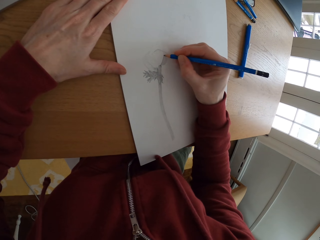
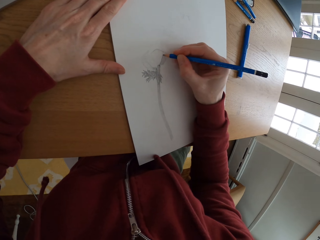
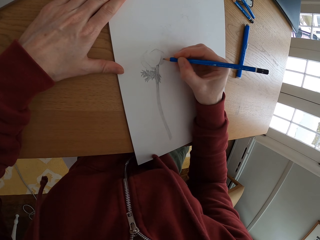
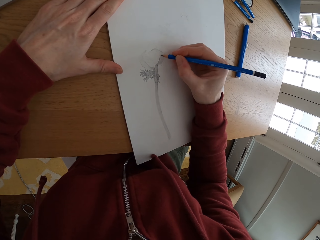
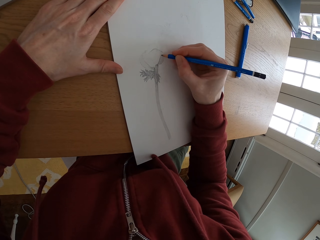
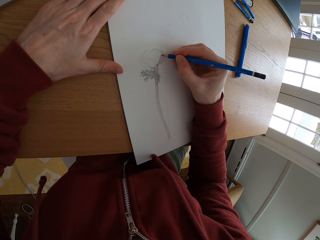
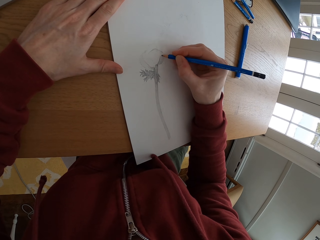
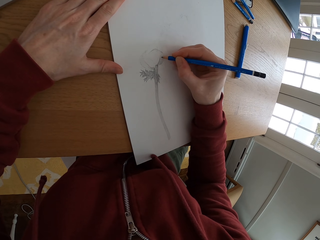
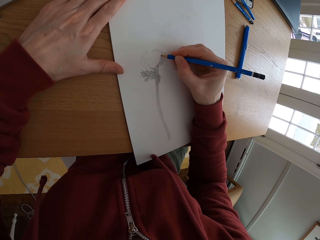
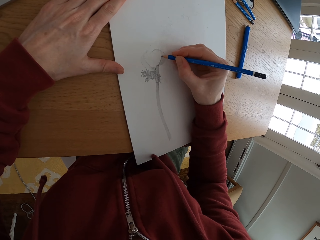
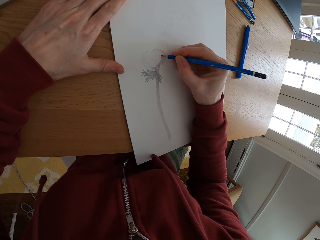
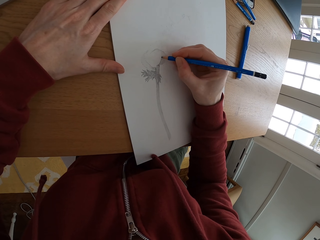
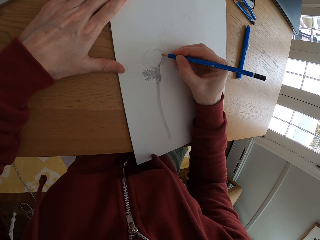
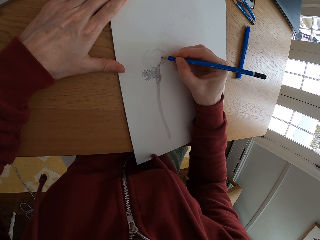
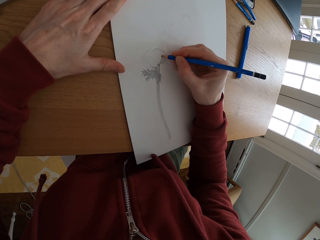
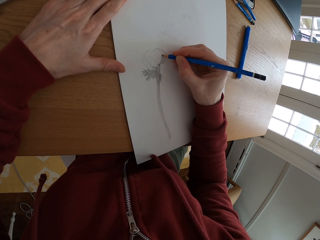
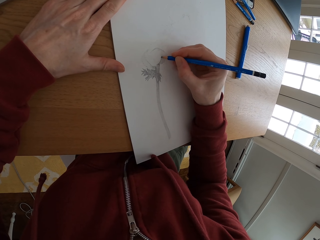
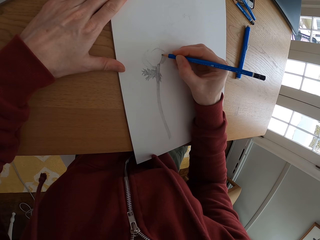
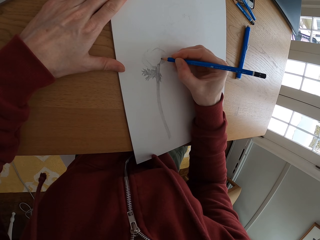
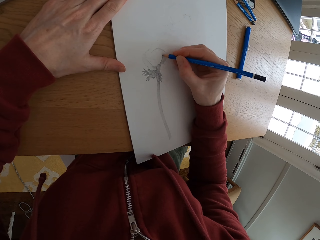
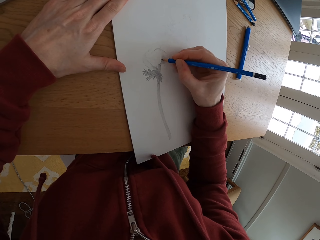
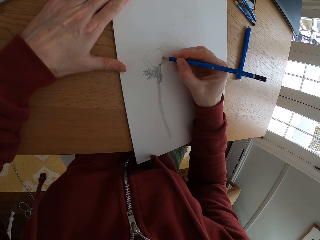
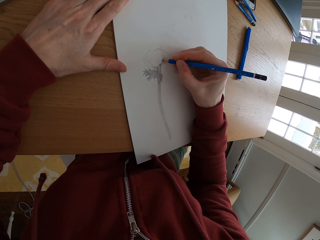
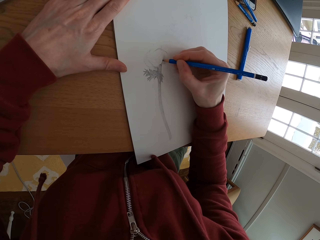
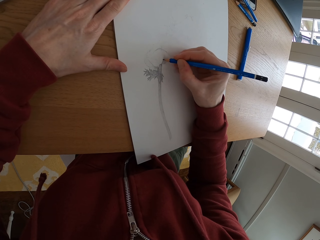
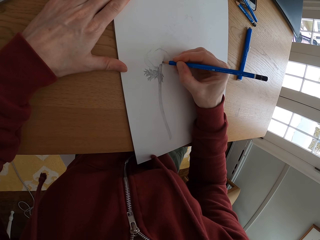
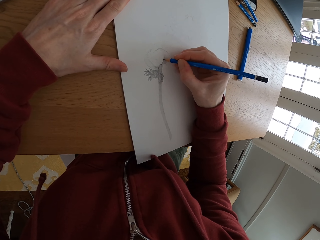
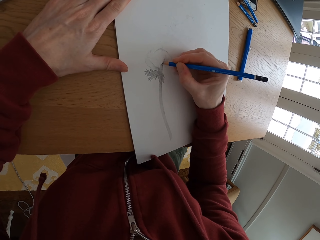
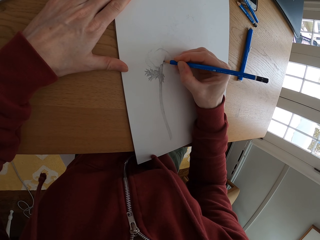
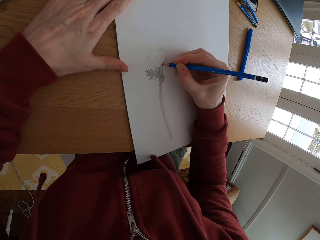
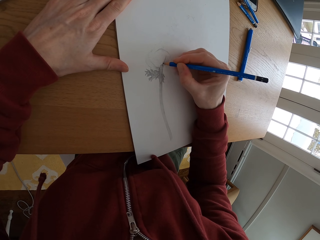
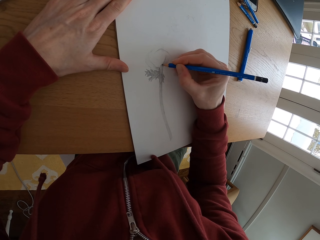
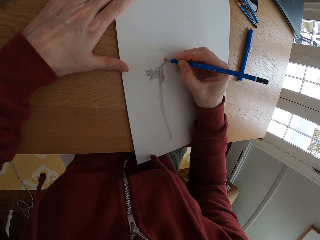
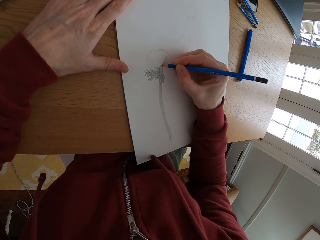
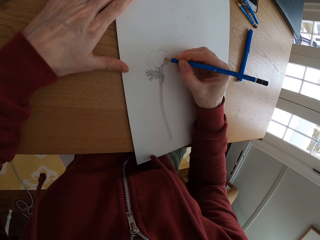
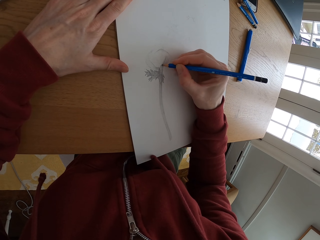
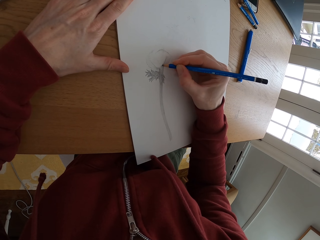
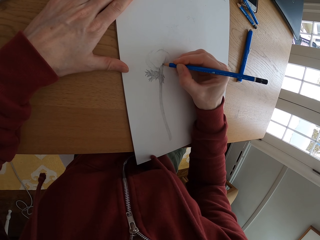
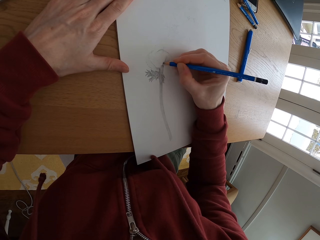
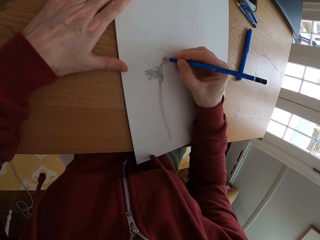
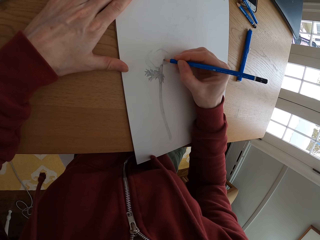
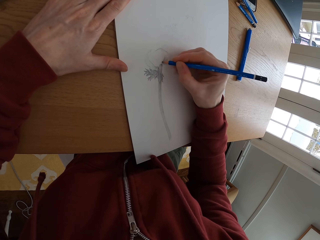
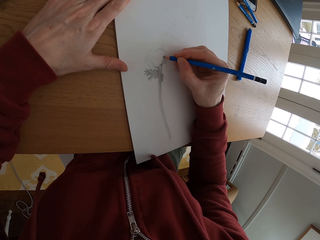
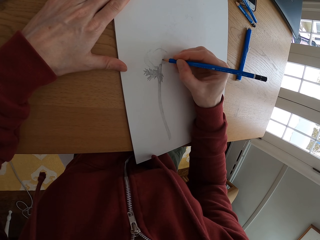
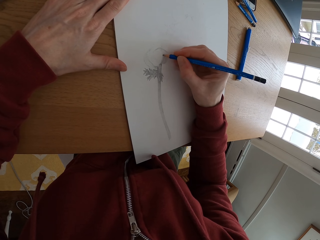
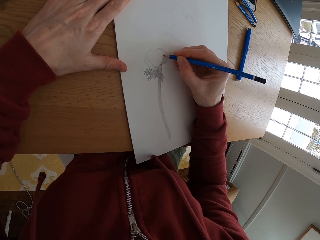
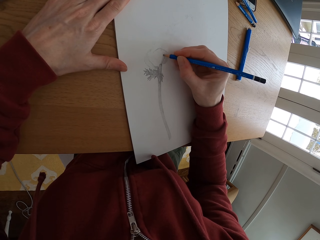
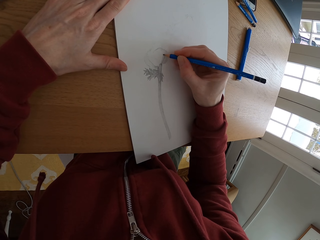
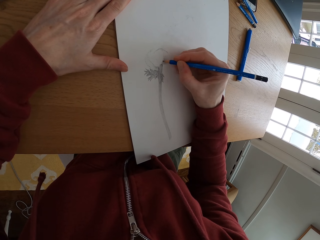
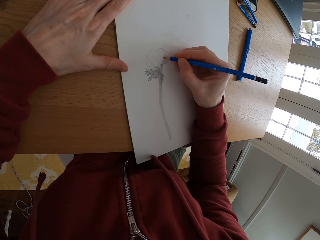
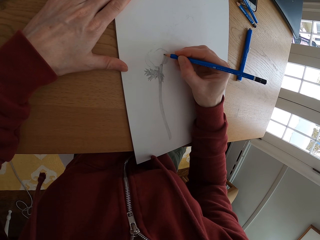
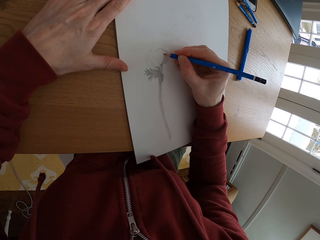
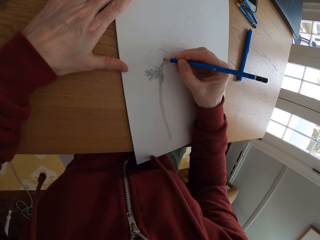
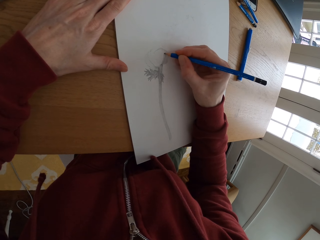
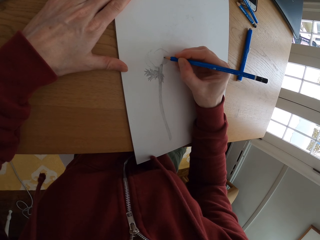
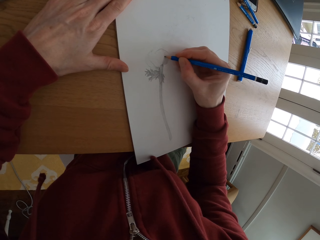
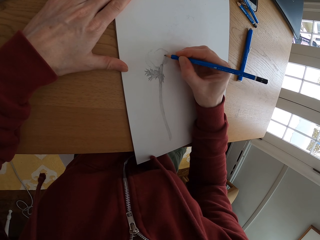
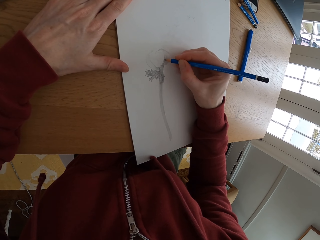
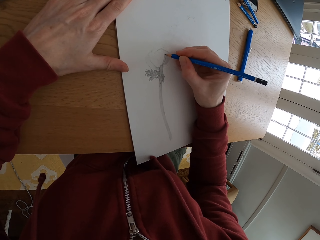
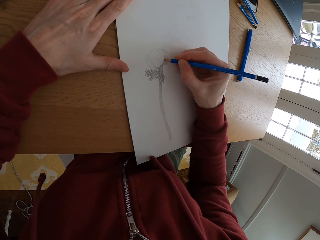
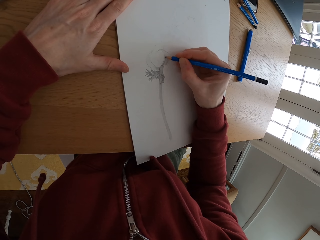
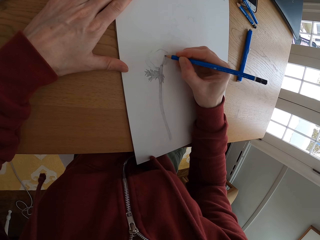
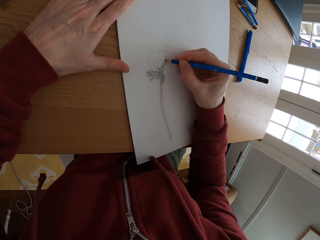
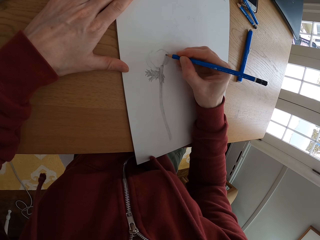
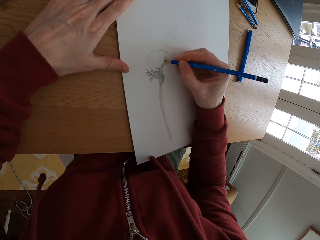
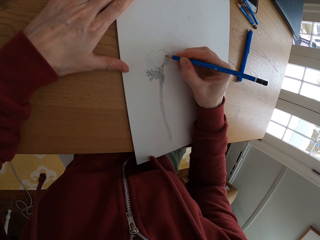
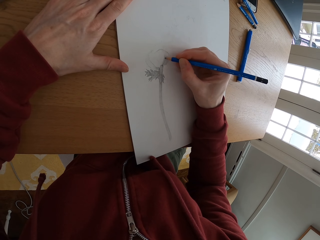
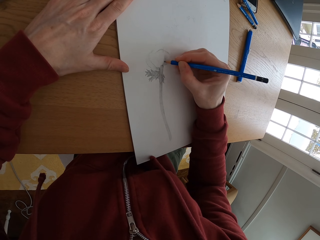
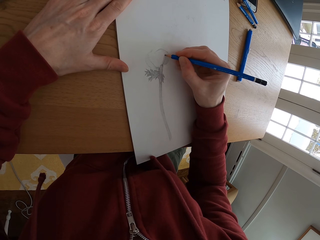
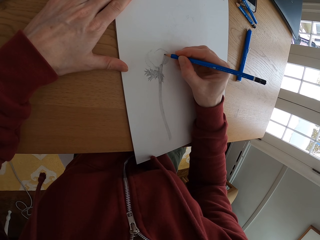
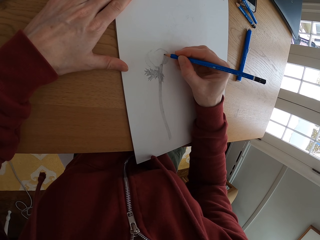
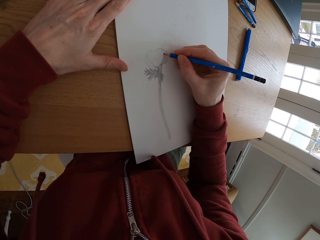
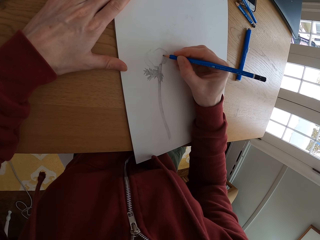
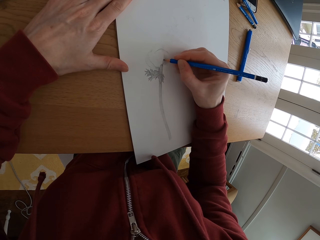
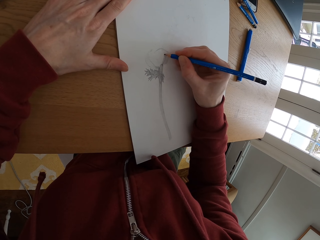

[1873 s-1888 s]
The camera wearer draws on the paper. They draw on the paper again.

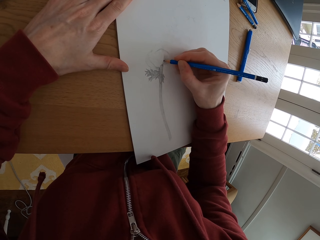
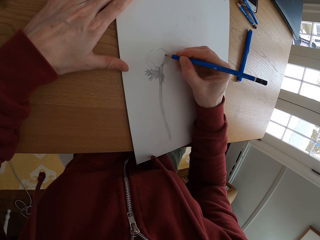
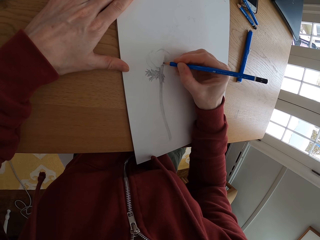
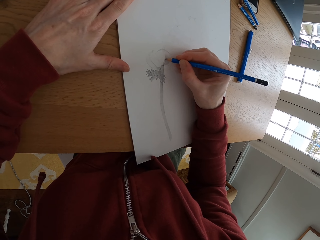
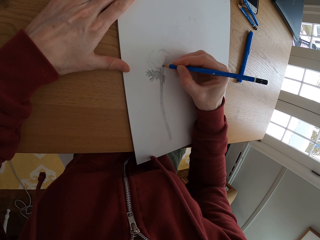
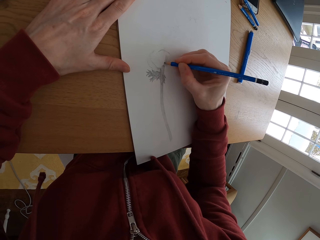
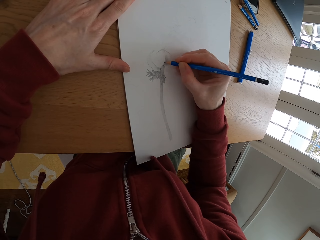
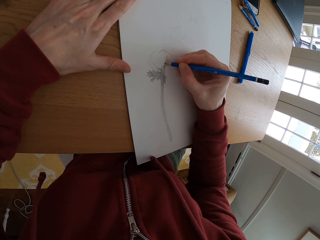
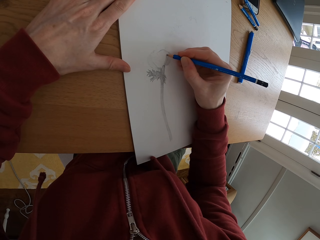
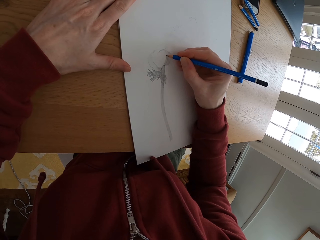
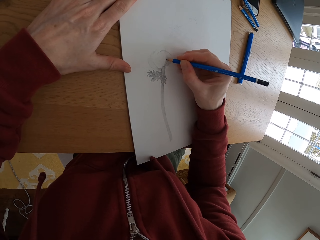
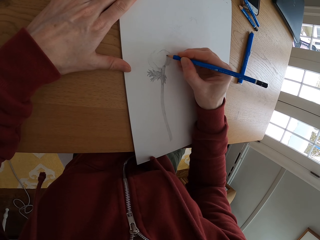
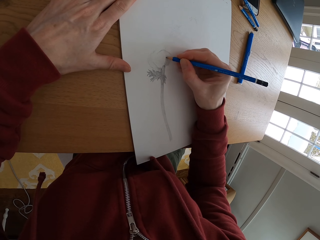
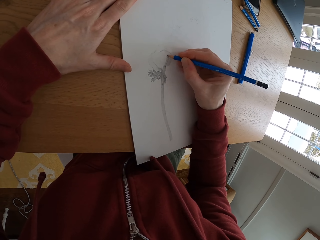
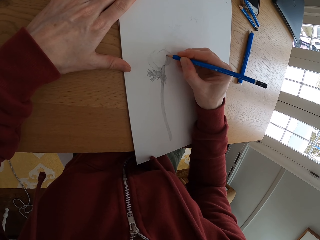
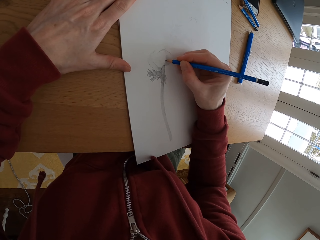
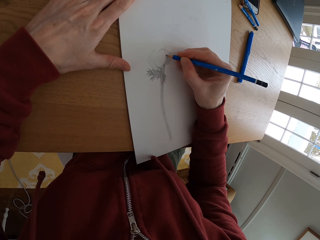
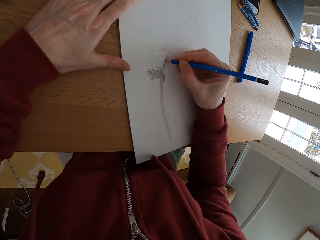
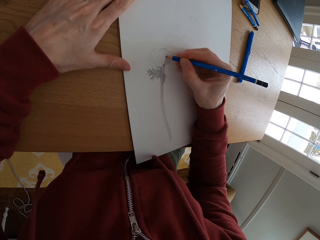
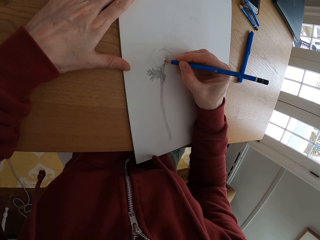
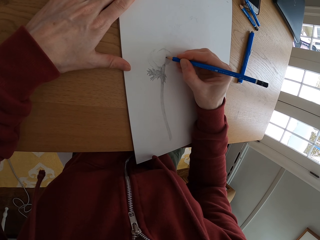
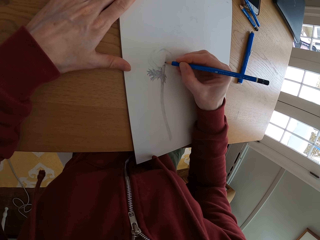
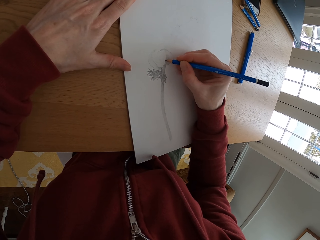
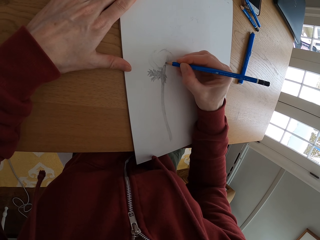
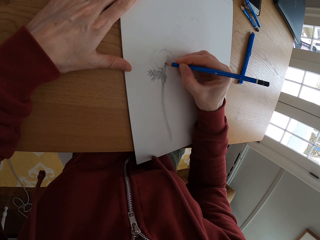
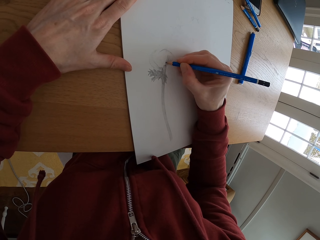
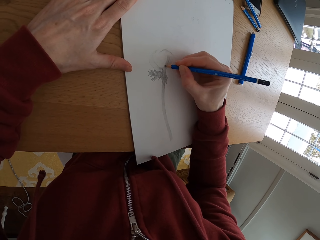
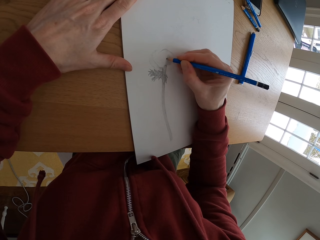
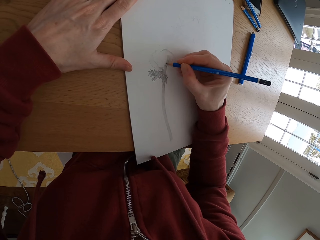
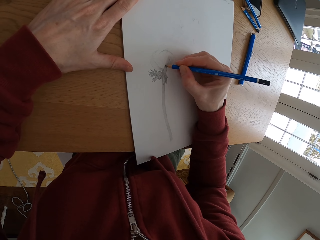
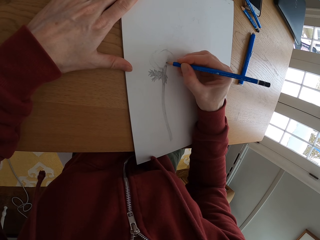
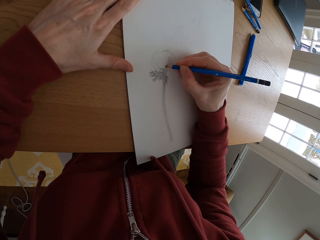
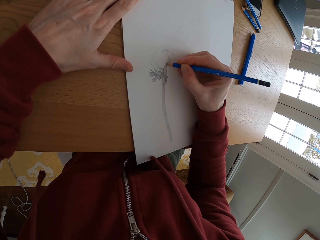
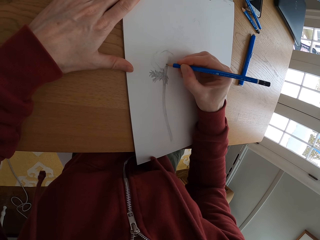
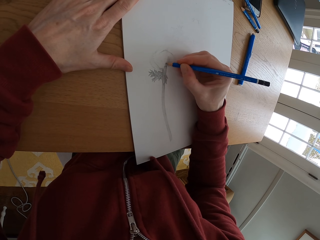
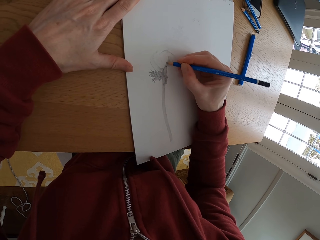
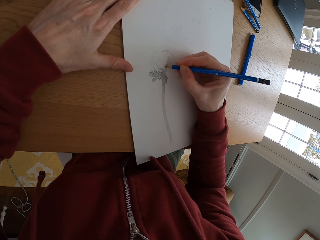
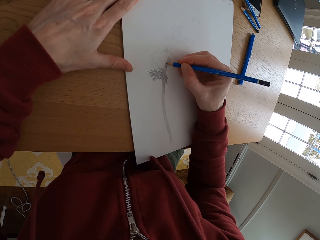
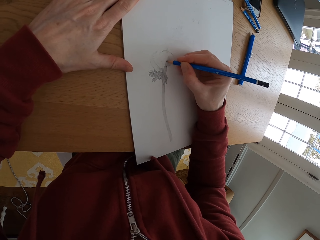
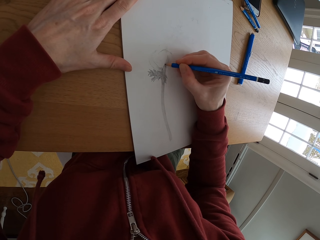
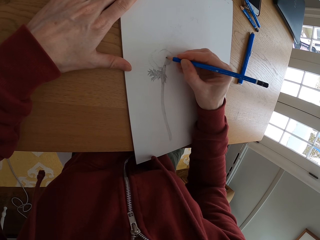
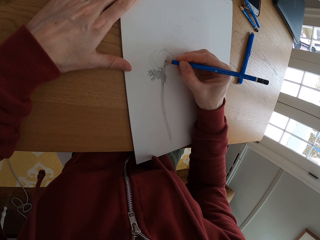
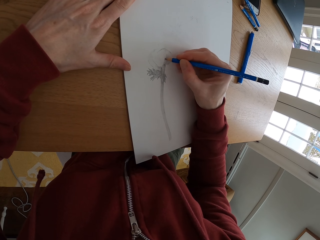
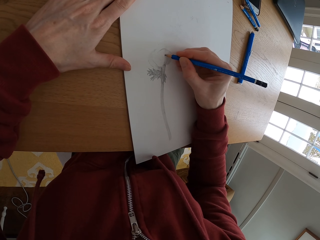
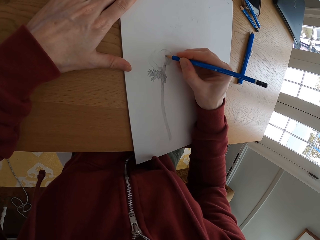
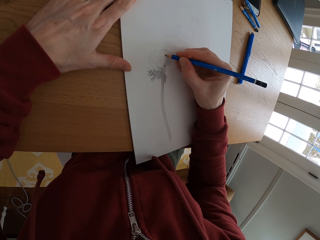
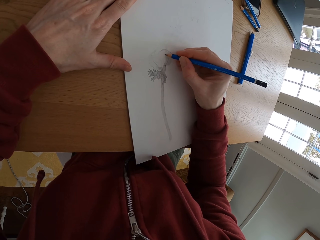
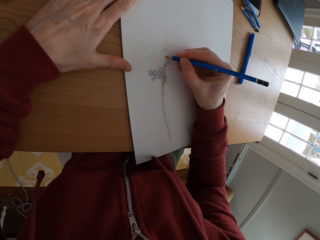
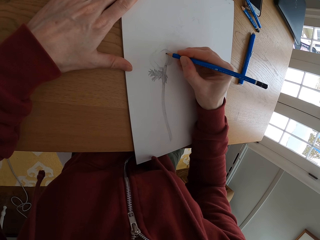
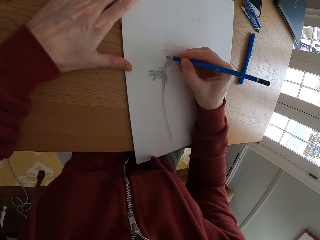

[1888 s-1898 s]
The camera wearer draws on the paper.
